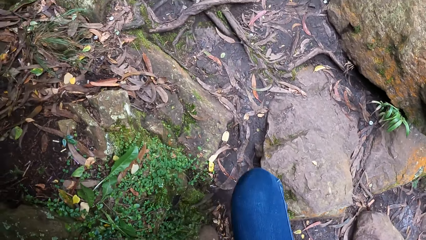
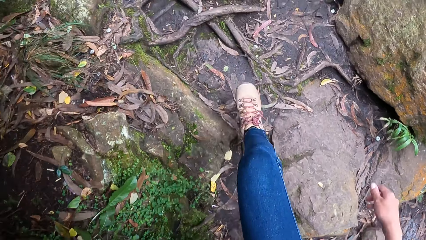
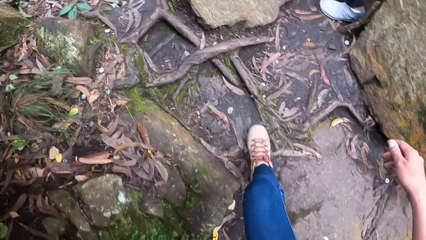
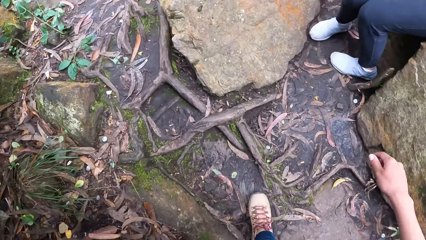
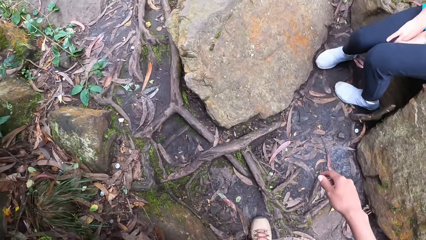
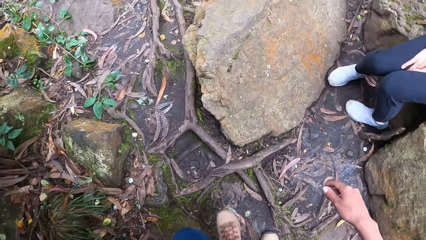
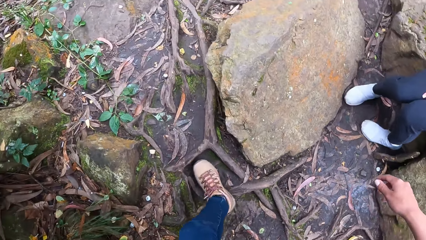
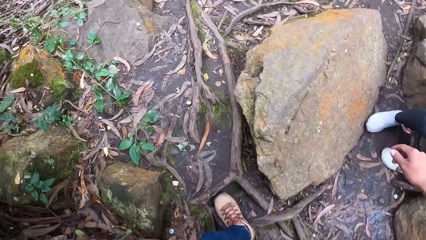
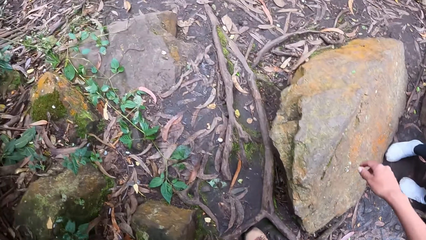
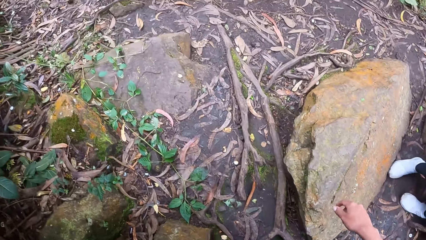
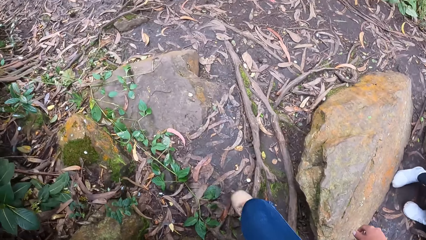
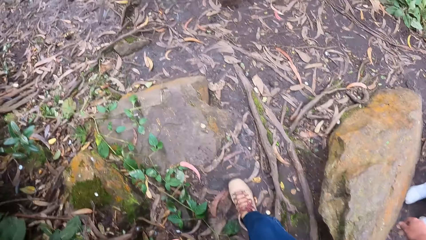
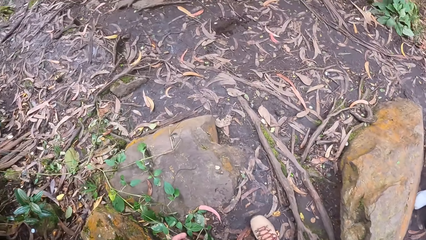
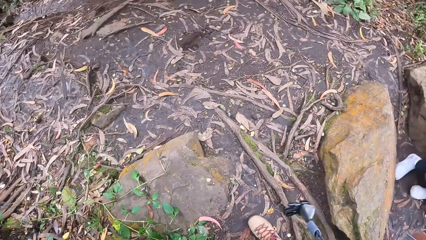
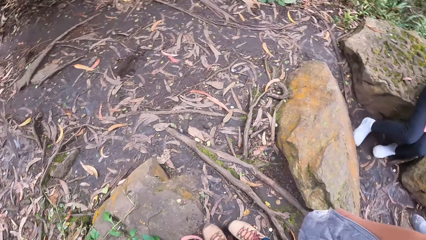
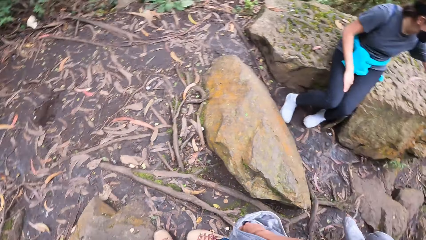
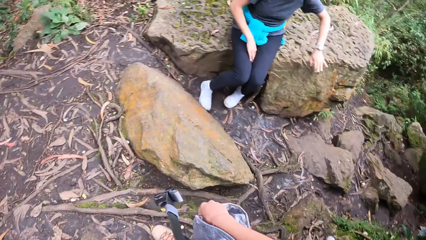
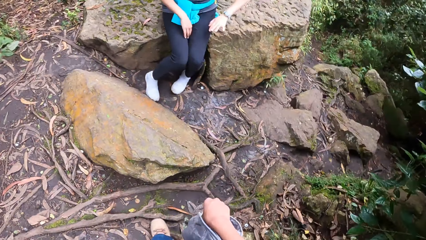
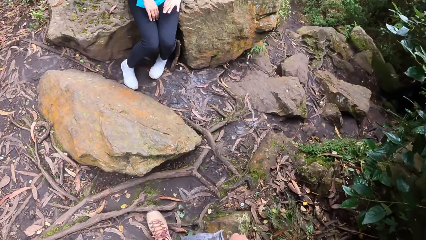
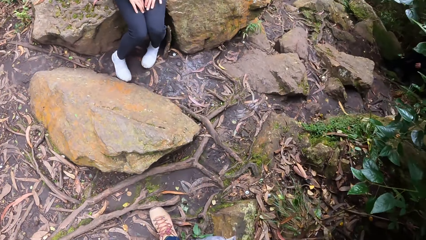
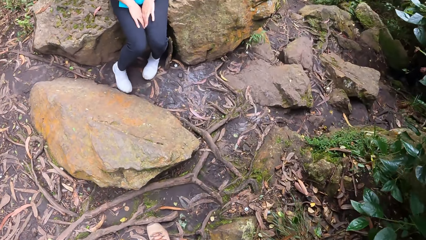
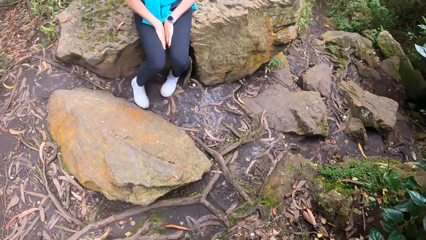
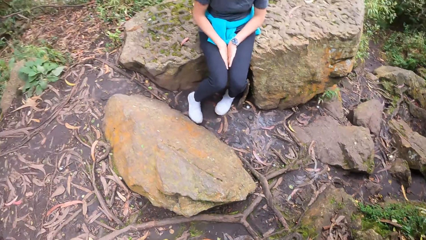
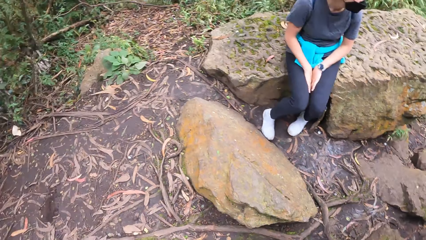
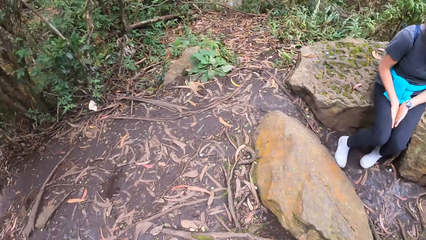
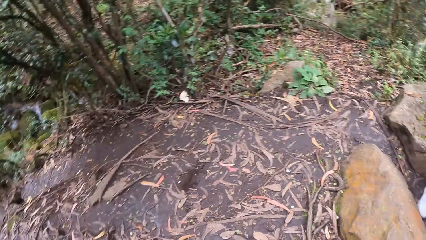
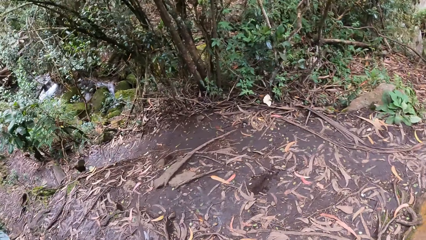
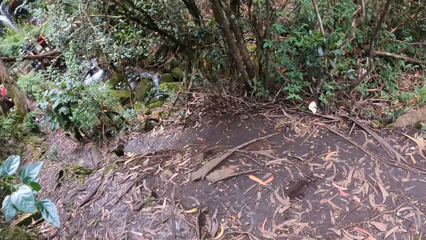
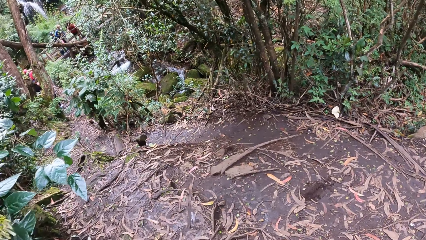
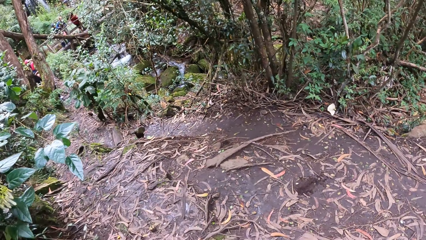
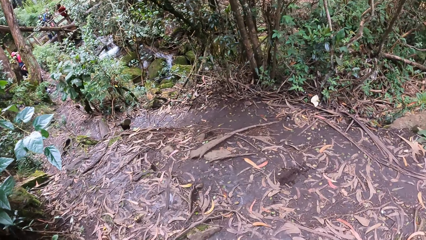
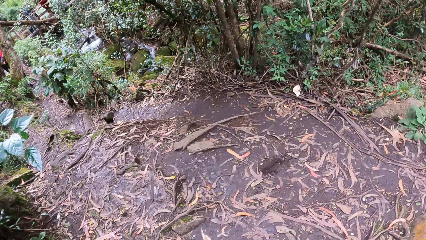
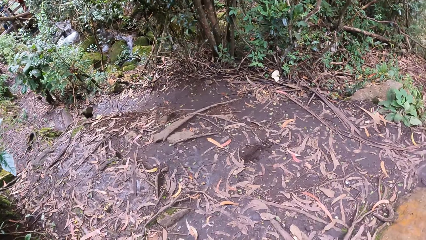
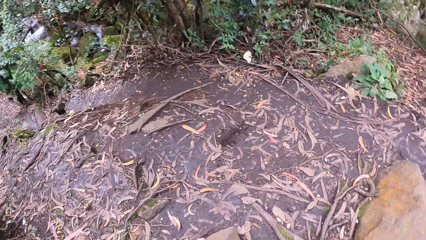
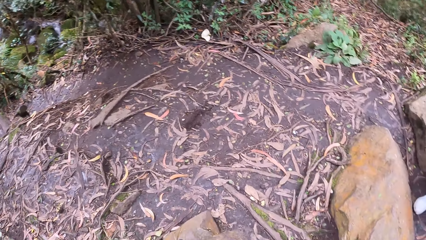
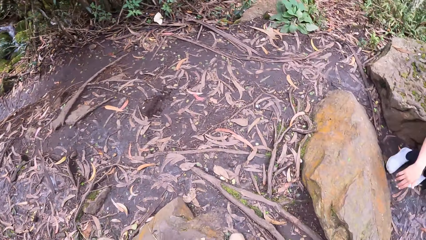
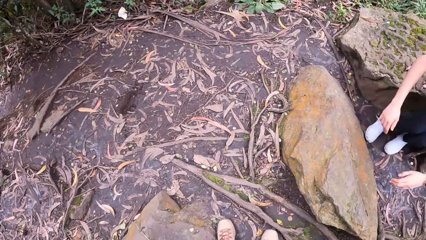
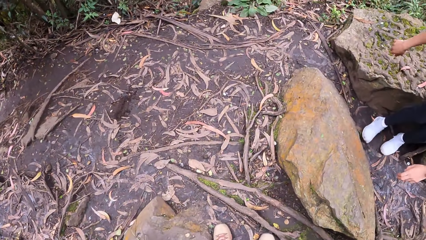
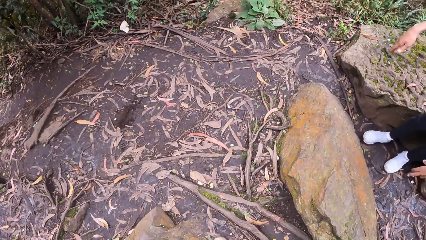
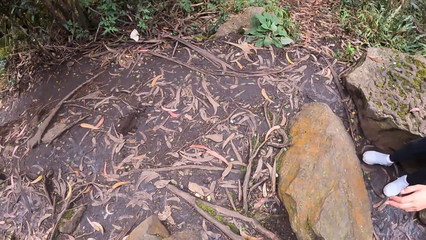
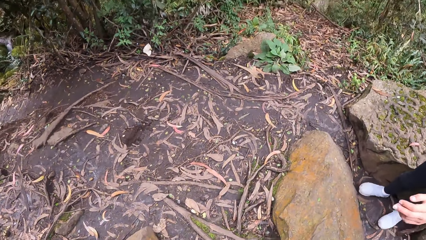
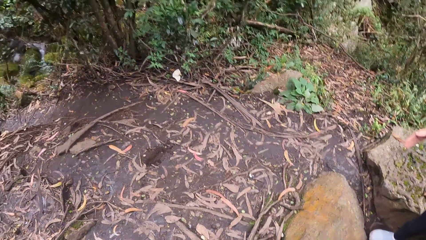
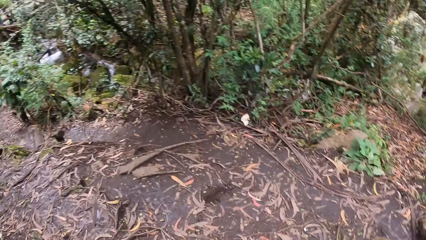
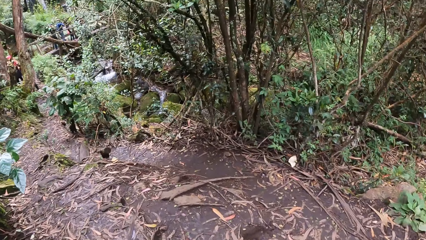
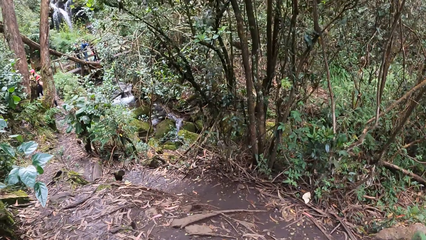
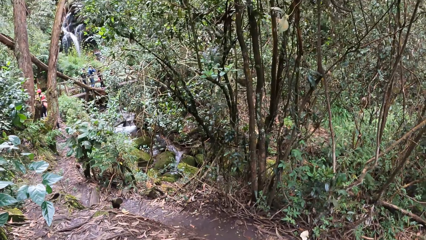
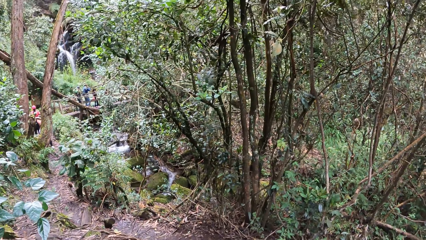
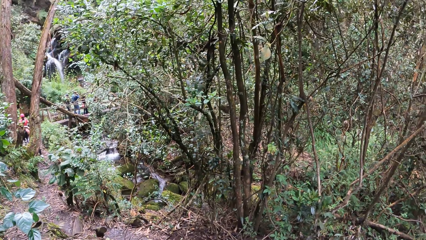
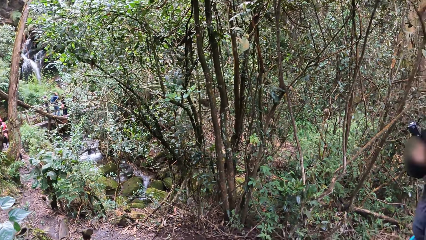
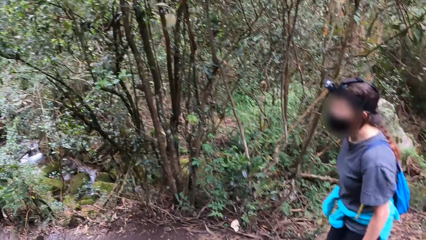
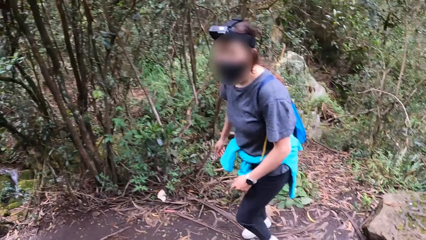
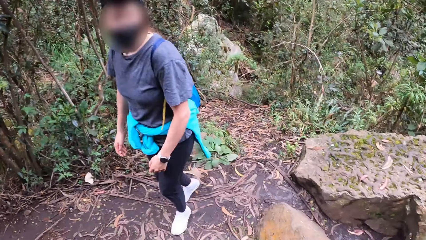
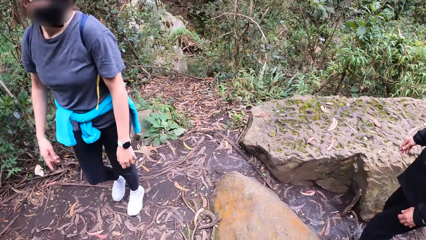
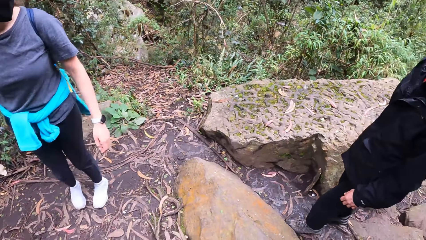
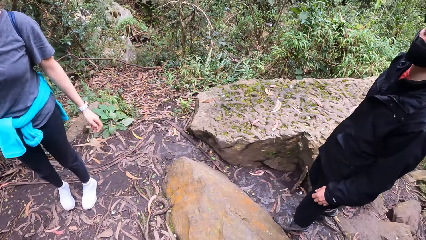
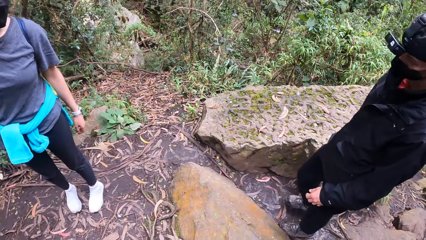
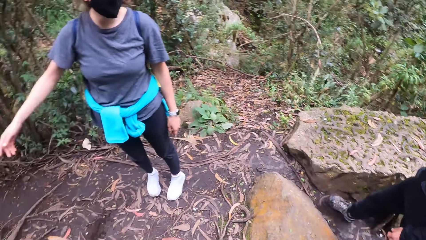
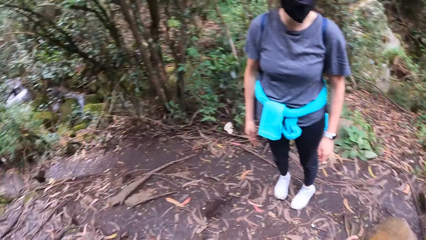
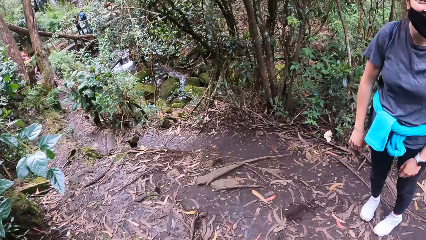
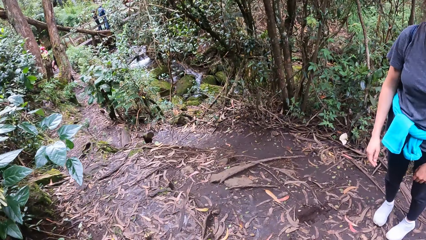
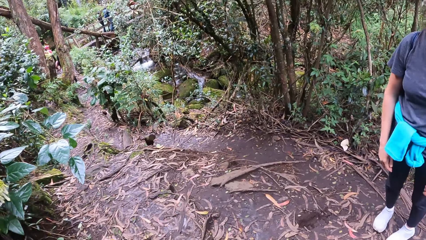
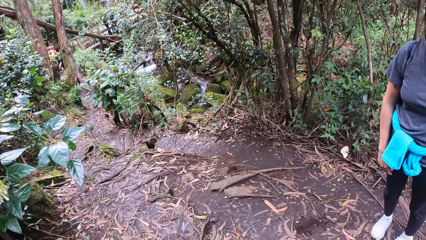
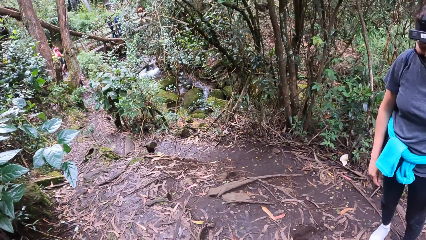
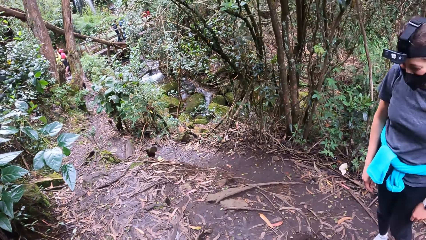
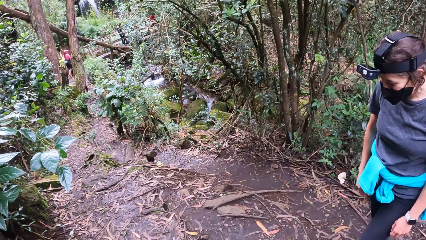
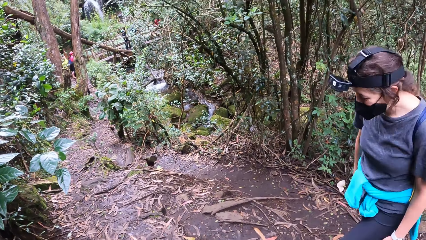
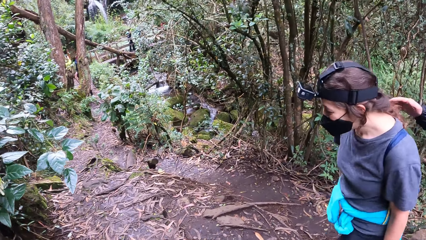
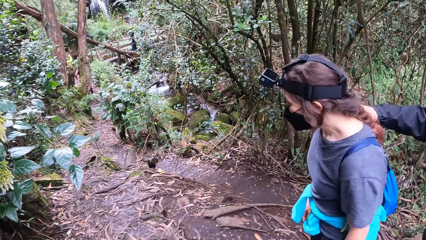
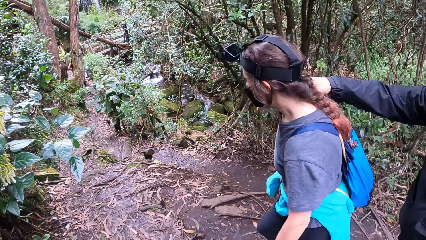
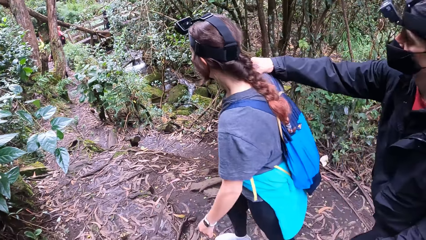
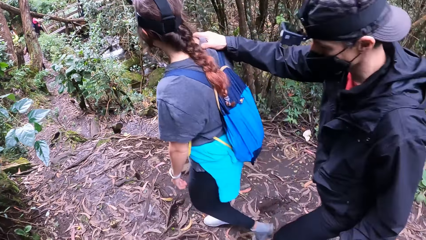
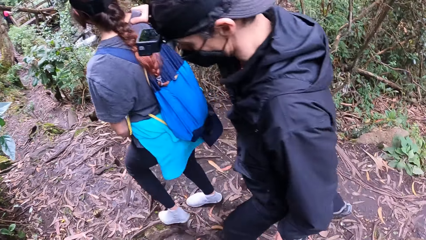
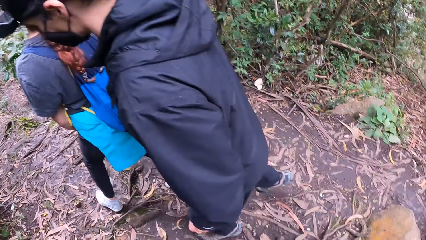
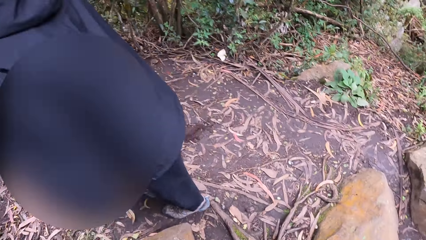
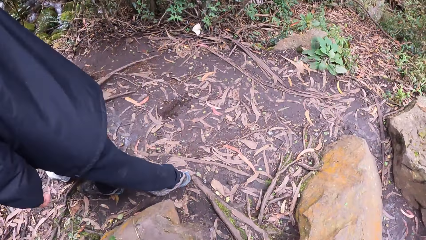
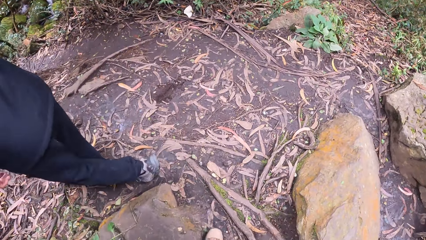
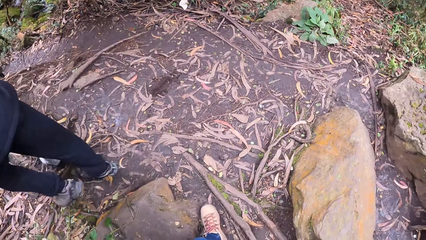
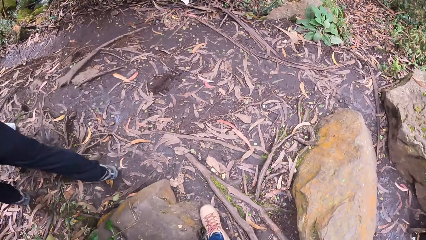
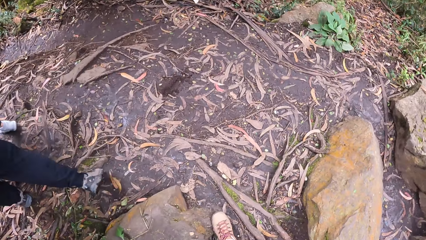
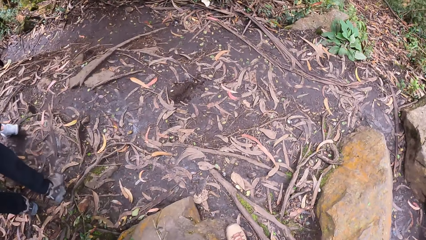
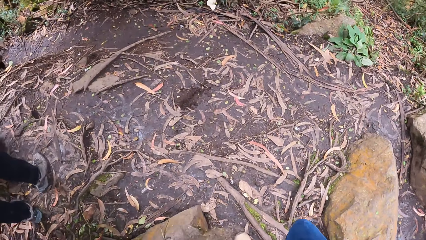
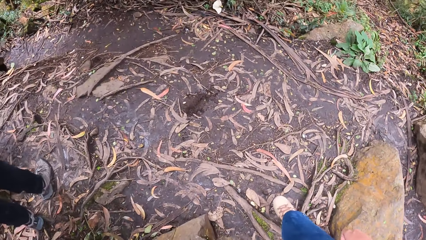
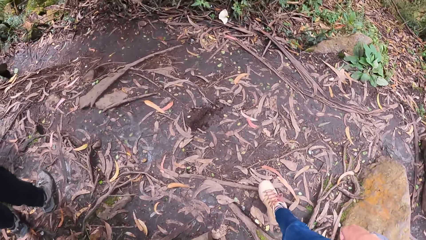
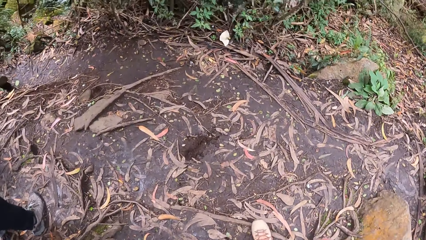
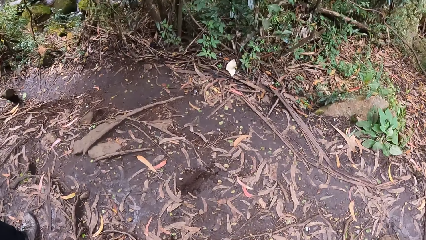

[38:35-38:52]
The camera wearer walks forward. The woman sits on a rock in the pathway. The camera wearer looks around the rocks. The woman stands from the rock. The man walks up the hill towards the woman. The camera wearer looks at the woman. The man holds the shoulder of the woman with his right hand. The woman walks down the pathway with the man's right hand on his shoulder.
